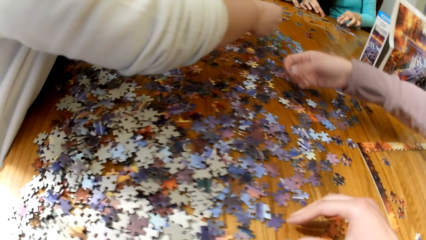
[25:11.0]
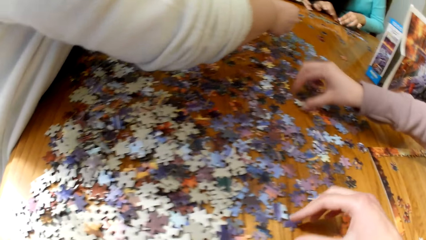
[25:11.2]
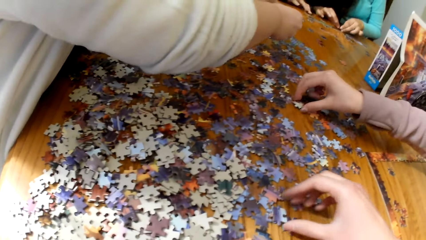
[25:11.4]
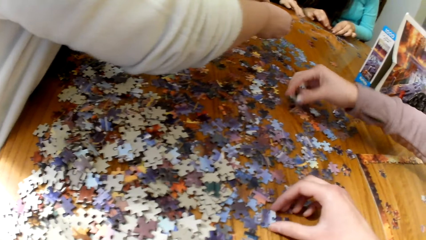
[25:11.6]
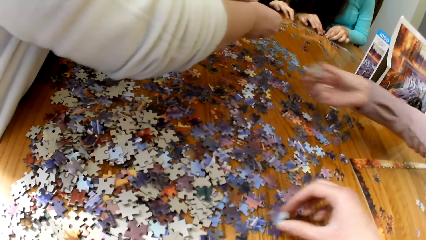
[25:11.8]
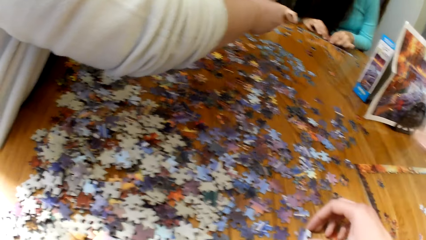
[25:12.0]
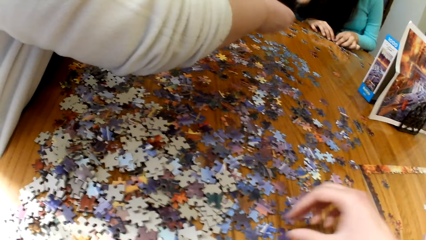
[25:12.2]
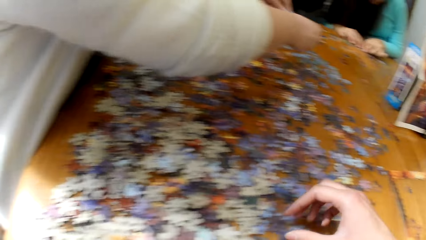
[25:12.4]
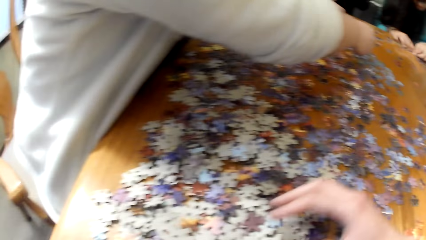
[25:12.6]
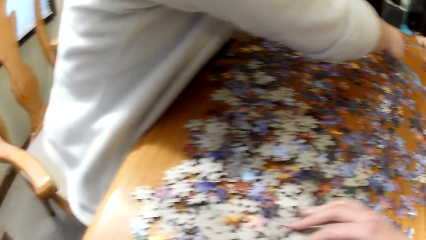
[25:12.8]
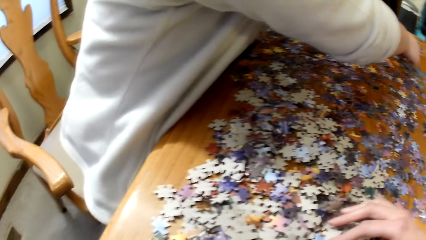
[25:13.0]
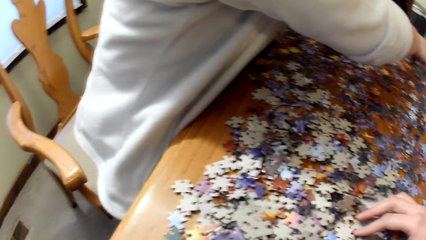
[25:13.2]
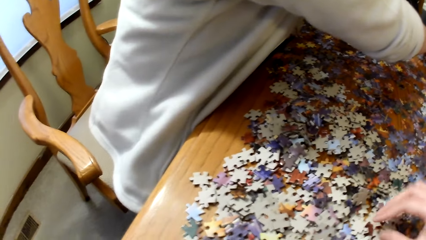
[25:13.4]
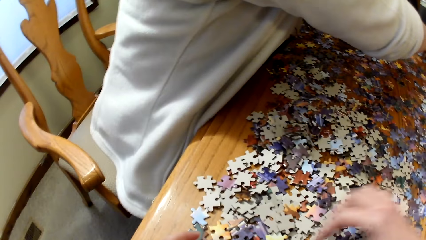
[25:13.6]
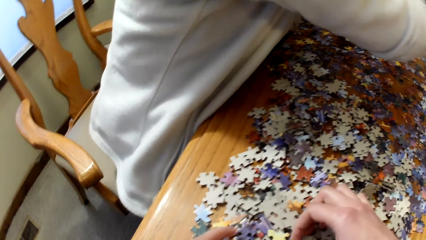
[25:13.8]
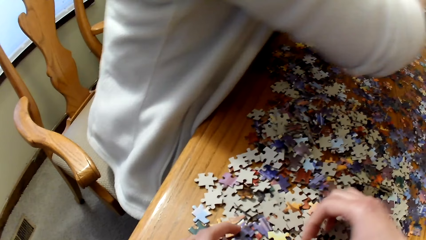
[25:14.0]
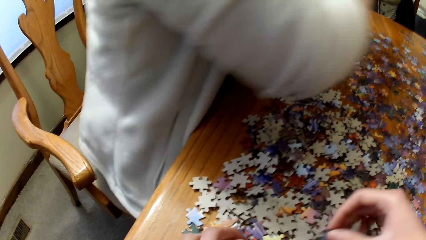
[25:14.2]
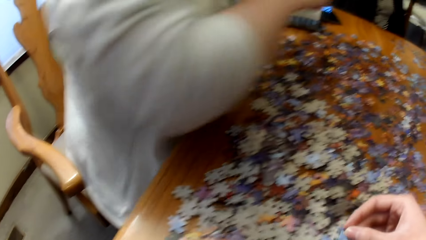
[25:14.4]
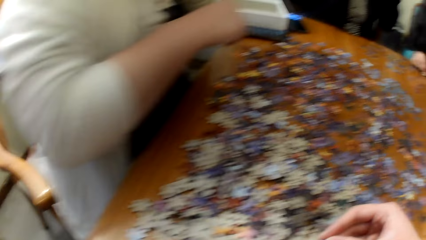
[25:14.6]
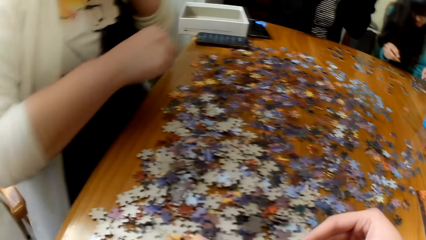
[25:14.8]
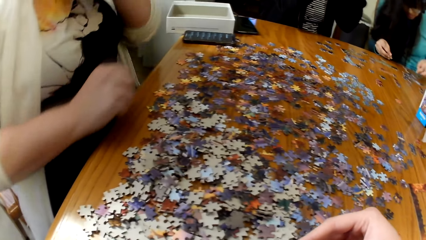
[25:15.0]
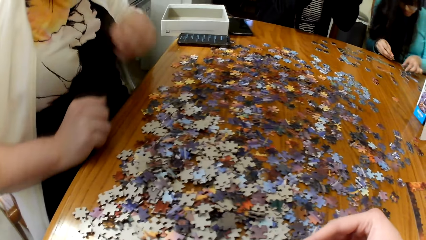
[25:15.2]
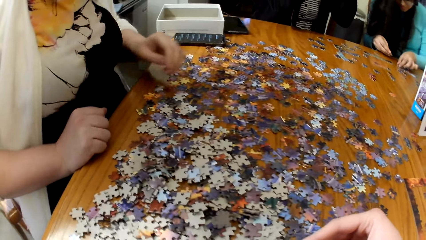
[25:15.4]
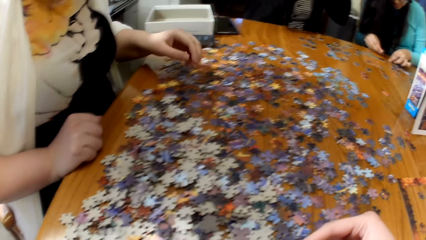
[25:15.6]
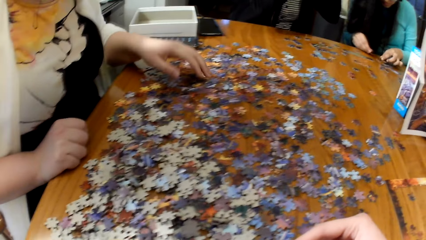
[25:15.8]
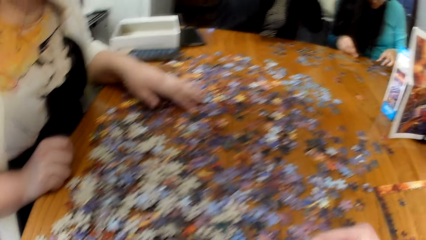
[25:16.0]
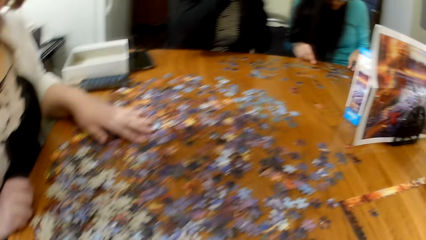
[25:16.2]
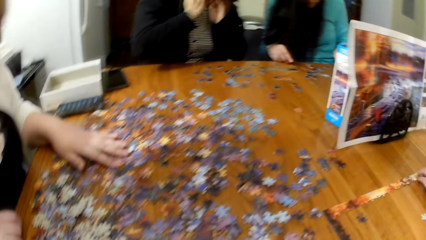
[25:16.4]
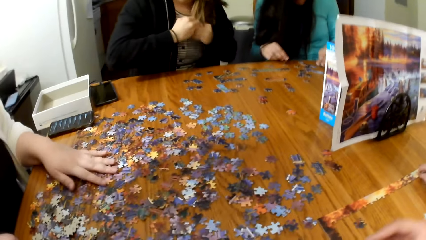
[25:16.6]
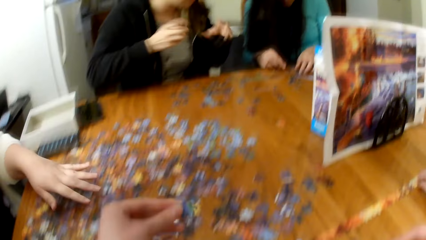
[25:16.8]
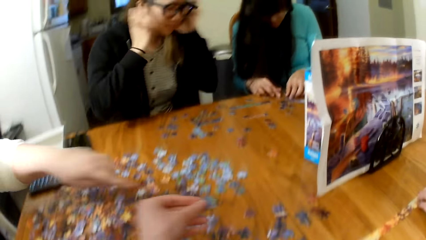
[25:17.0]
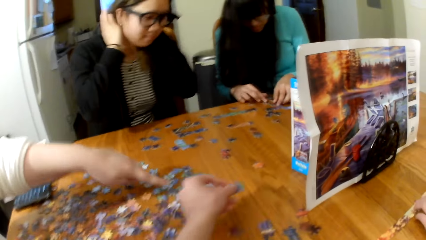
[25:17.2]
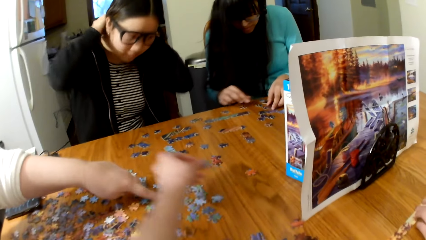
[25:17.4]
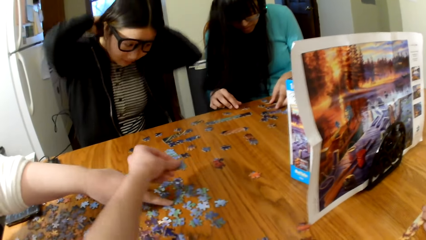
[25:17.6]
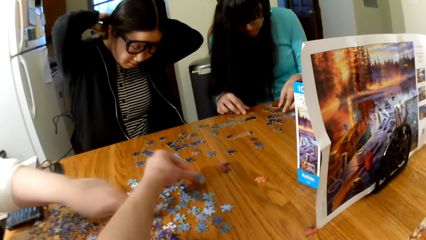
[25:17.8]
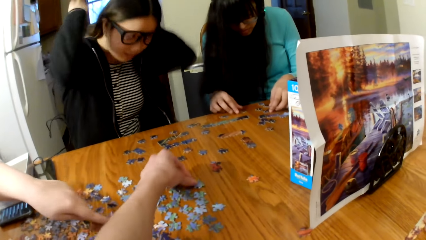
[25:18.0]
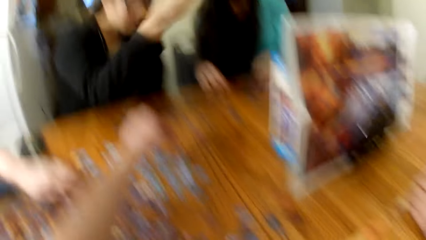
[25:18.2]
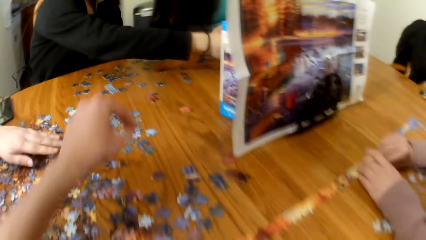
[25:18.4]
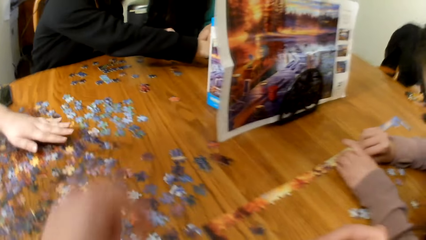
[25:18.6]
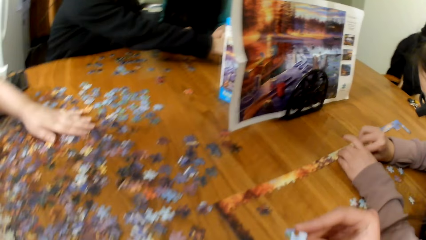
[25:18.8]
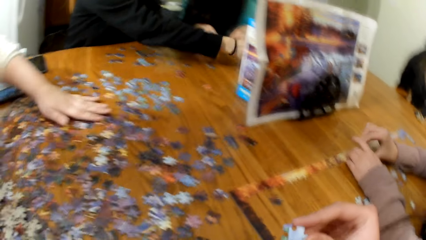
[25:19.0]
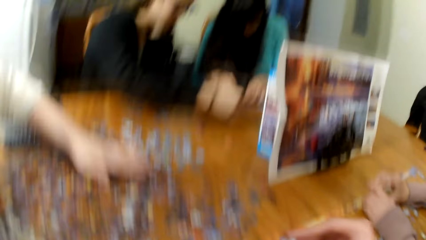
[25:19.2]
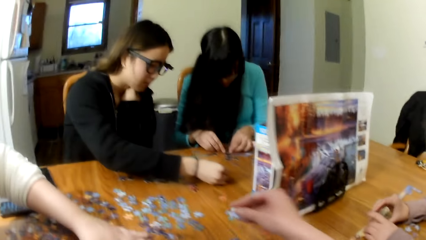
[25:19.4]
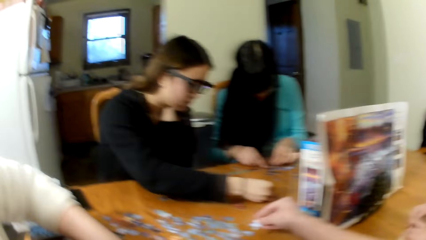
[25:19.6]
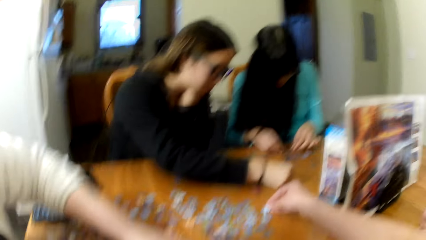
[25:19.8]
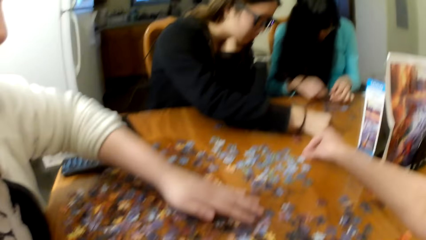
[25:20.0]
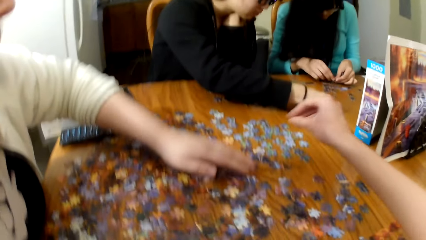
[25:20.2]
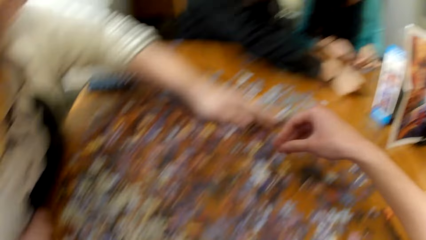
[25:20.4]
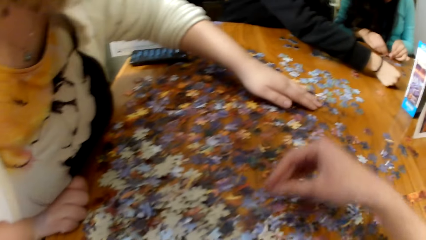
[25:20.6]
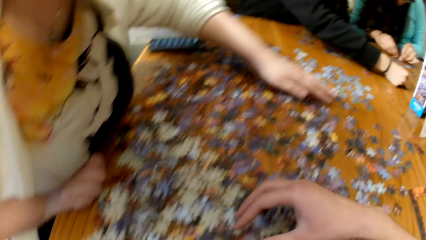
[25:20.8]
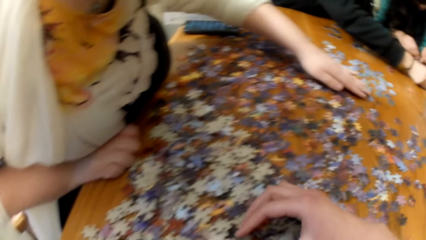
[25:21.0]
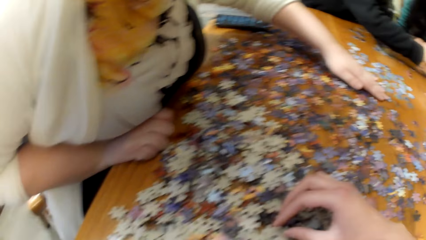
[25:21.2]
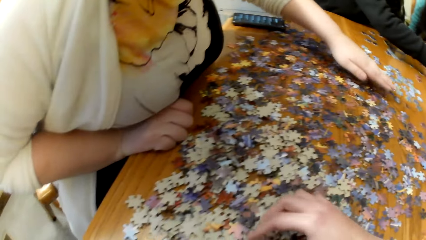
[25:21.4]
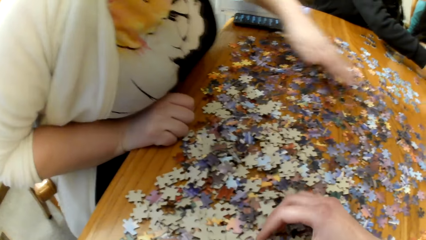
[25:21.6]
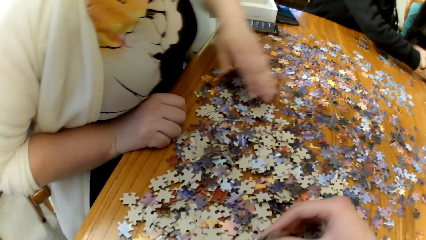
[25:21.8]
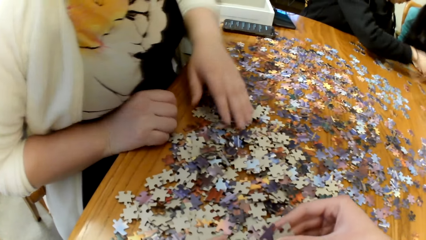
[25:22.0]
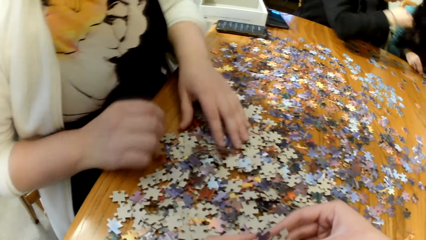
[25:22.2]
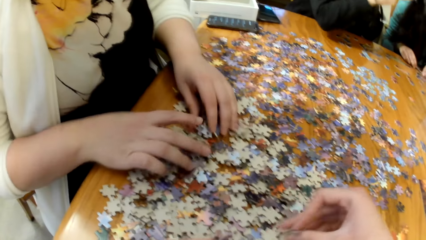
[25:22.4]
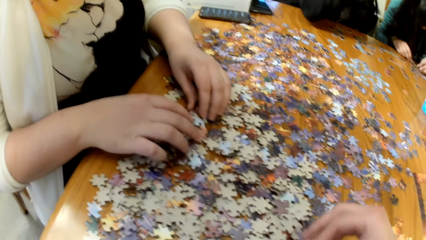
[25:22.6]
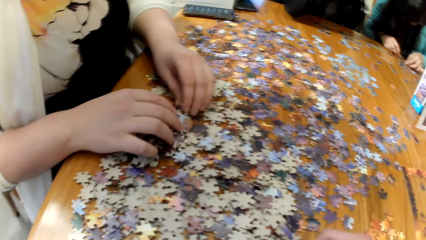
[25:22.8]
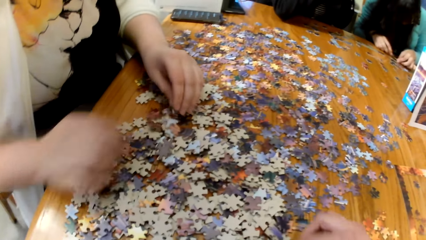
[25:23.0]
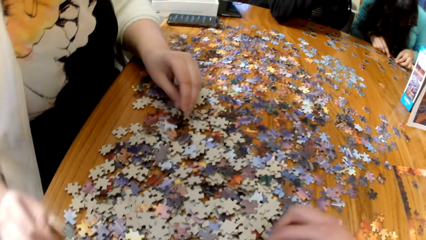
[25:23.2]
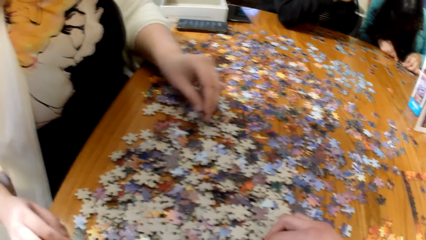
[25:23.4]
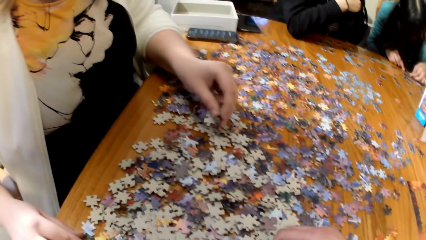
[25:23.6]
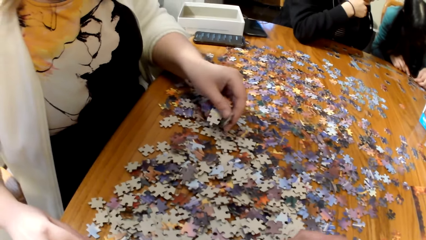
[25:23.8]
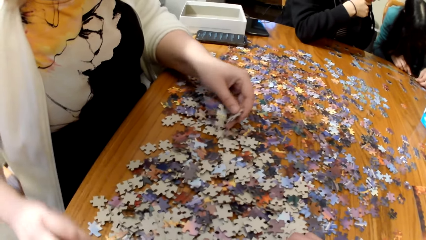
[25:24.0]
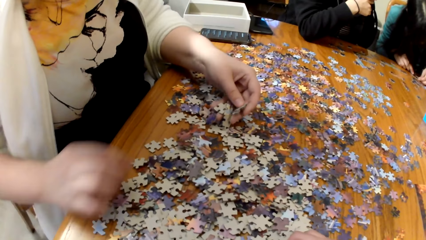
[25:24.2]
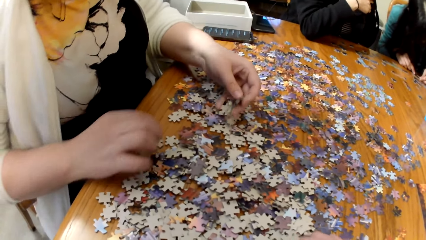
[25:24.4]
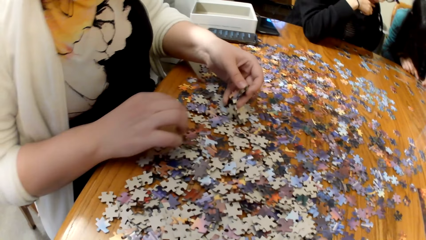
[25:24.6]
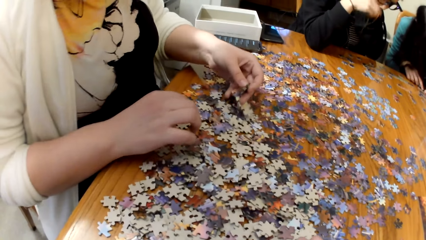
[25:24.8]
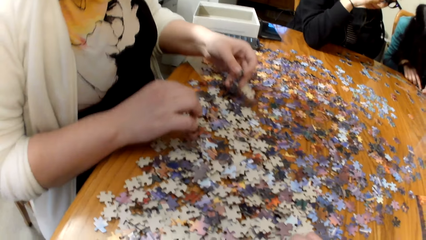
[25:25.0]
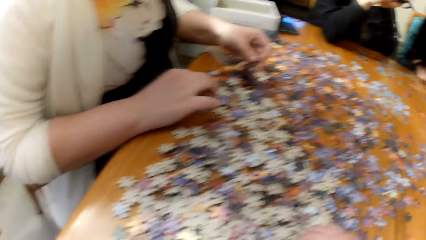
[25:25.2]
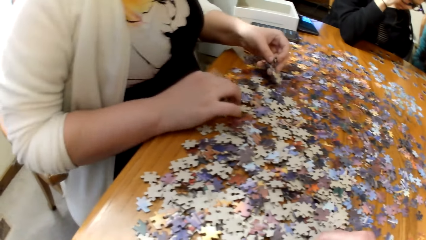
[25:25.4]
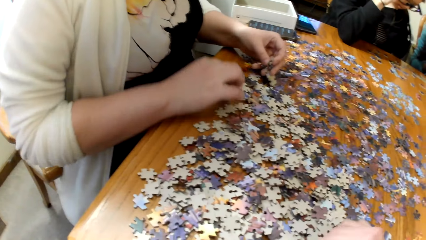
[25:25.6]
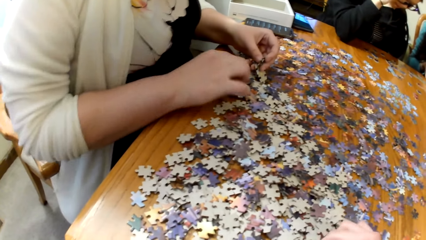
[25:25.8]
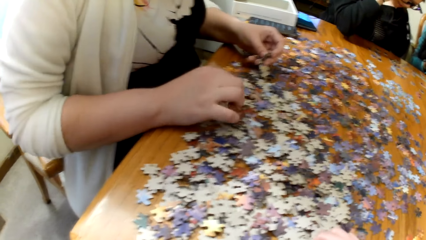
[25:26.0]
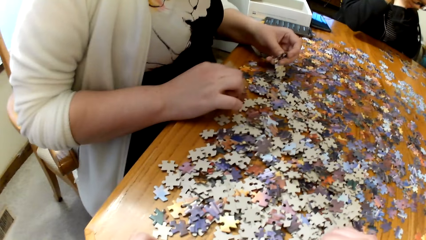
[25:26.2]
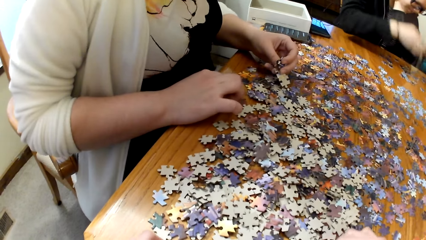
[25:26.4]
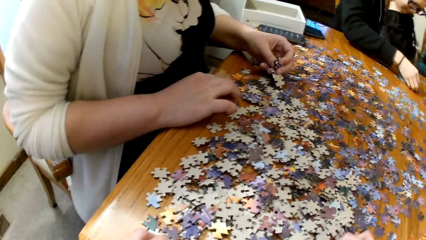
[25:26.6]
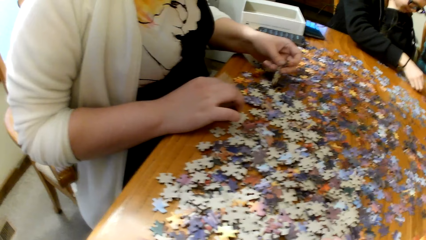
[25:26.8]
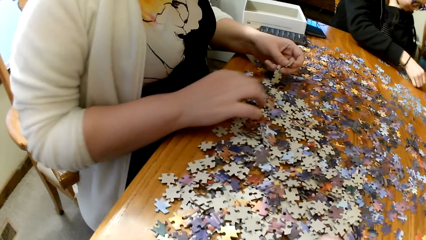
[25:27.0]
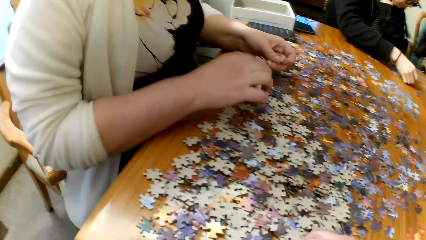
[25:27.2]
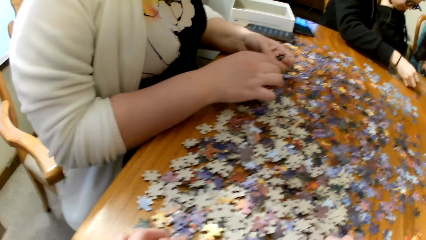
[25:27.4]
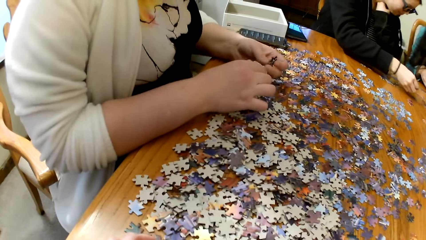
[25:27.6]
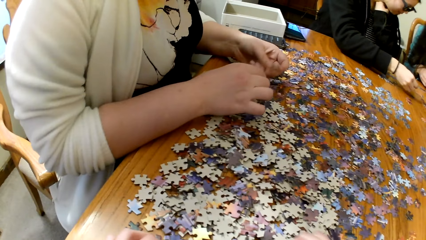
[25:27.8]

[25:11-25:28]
The camera wearer picks up the puzzle piece from the table. A woman plays the puzzle. Another woman plays the puzzle. Another woman plays the puzzle. The camera wearer places puzzle pieces on the table. They place the puzzle pieces on the table again. Another woman plays the puzzle. A lady places the puzzle pieces on the table.
